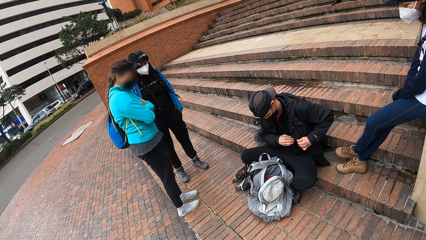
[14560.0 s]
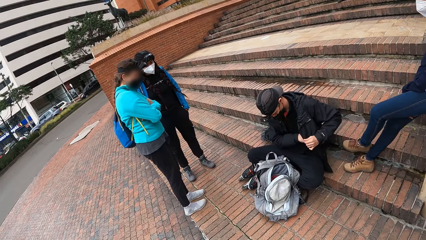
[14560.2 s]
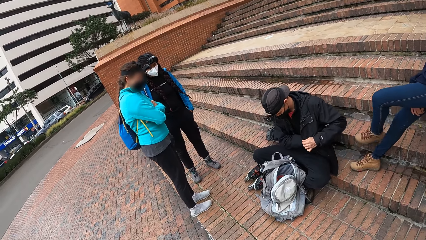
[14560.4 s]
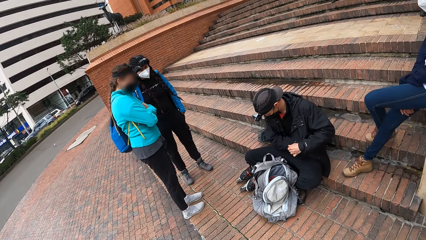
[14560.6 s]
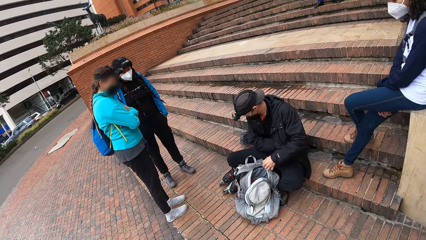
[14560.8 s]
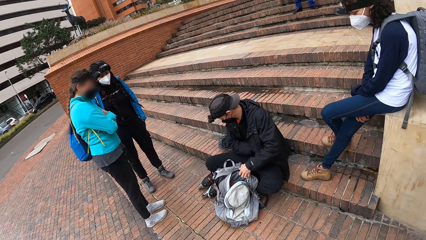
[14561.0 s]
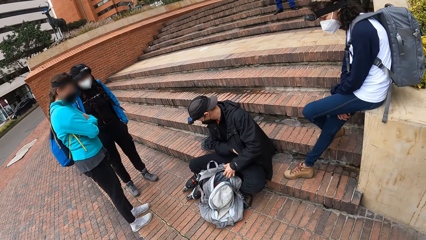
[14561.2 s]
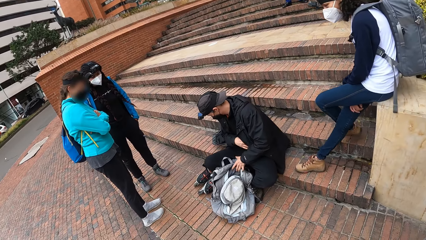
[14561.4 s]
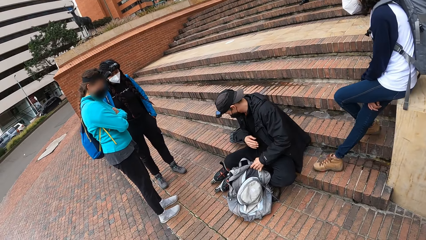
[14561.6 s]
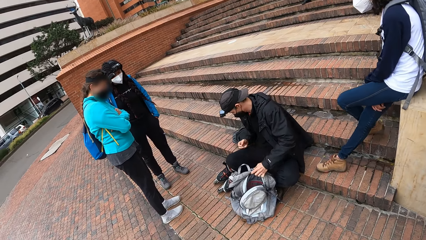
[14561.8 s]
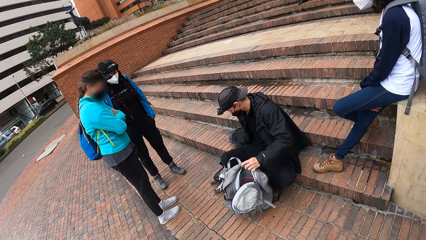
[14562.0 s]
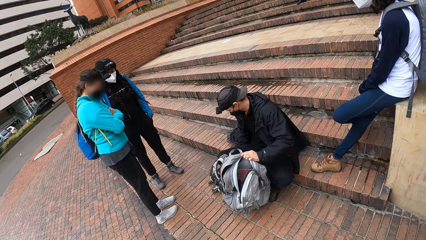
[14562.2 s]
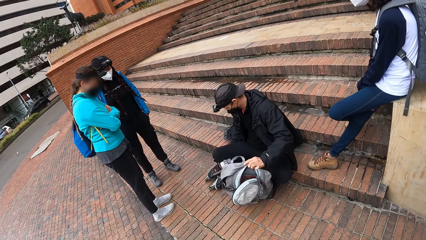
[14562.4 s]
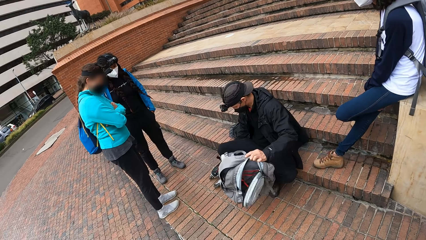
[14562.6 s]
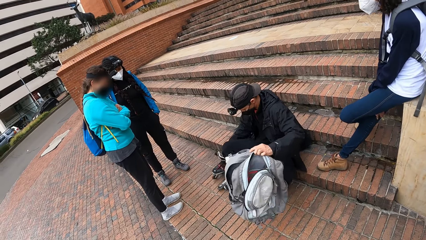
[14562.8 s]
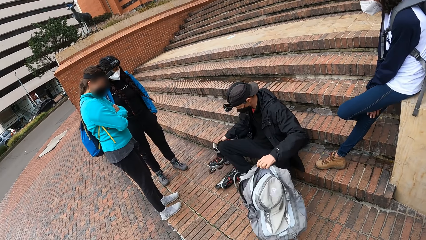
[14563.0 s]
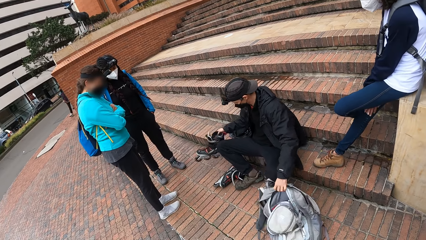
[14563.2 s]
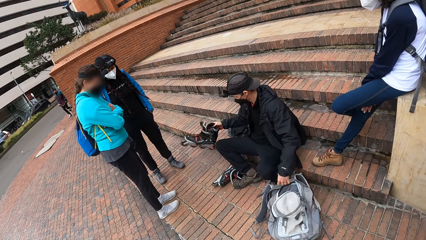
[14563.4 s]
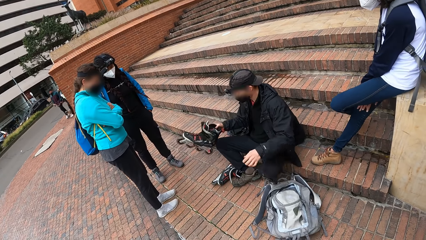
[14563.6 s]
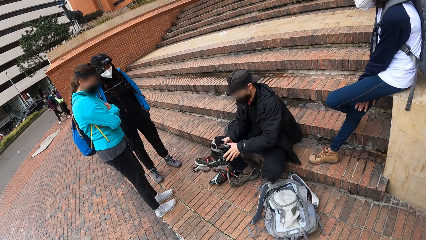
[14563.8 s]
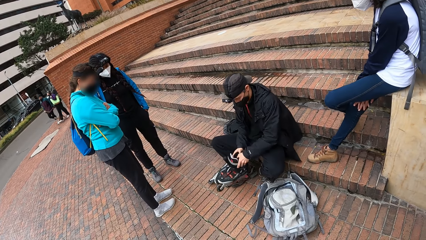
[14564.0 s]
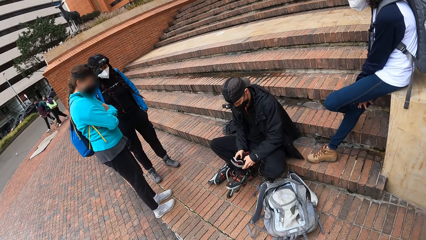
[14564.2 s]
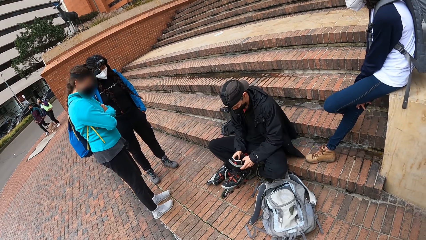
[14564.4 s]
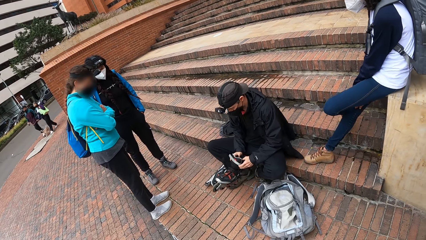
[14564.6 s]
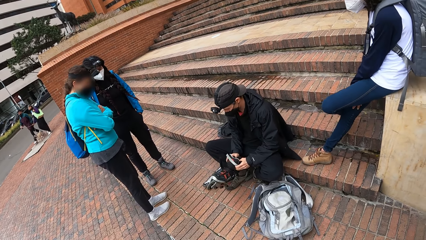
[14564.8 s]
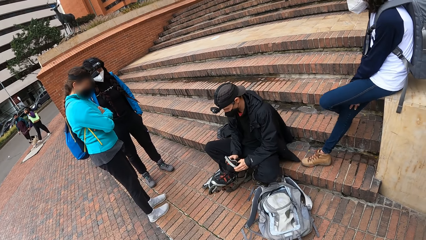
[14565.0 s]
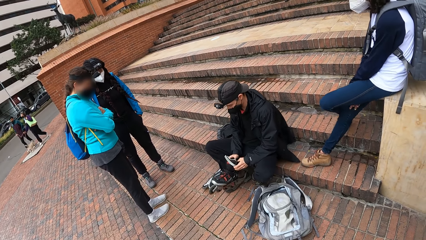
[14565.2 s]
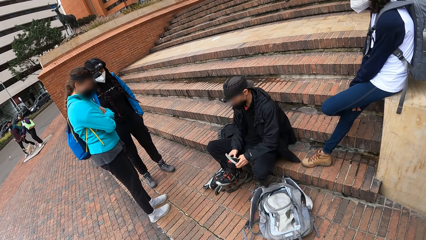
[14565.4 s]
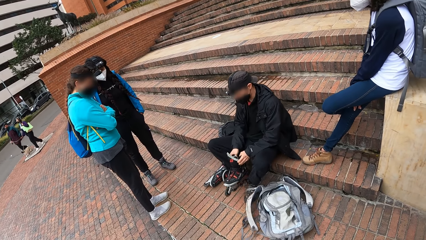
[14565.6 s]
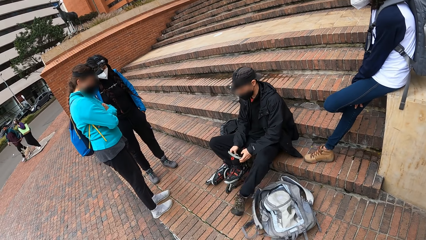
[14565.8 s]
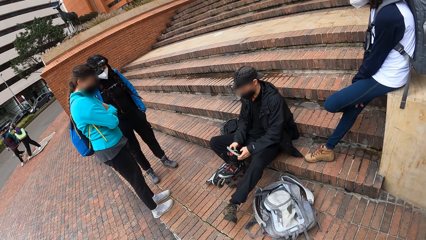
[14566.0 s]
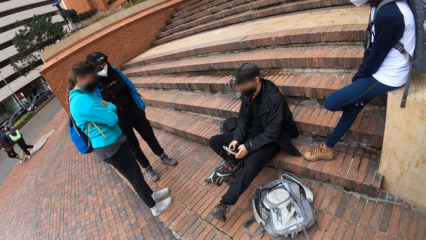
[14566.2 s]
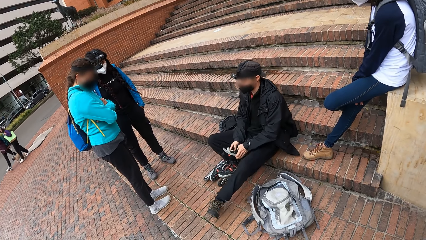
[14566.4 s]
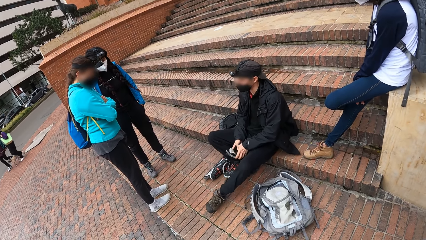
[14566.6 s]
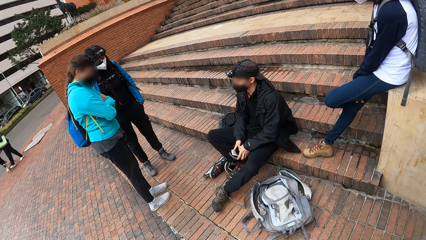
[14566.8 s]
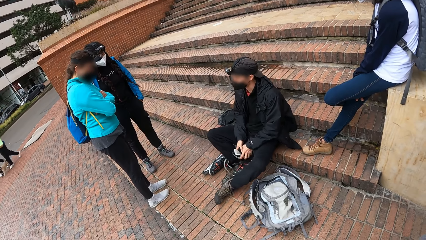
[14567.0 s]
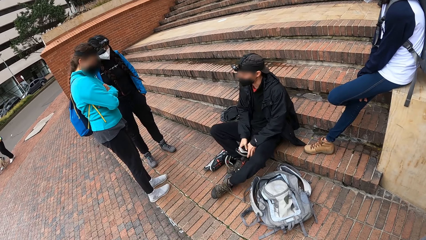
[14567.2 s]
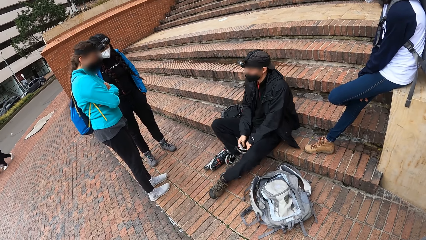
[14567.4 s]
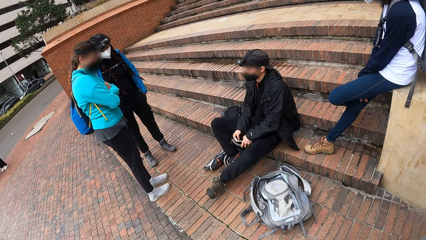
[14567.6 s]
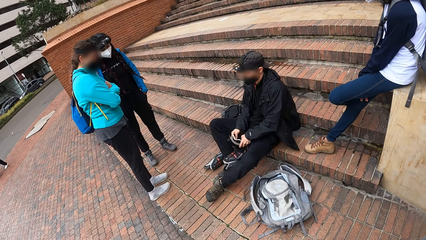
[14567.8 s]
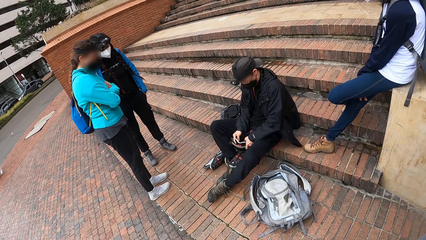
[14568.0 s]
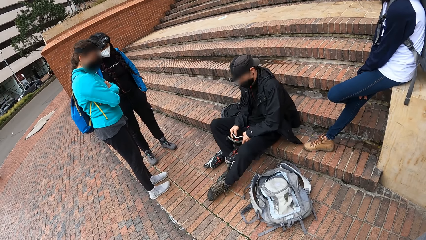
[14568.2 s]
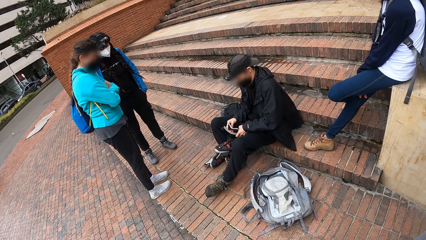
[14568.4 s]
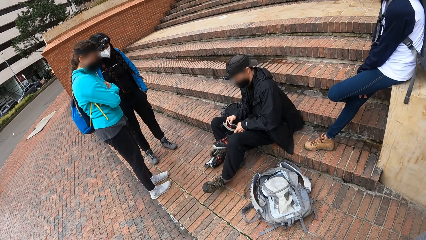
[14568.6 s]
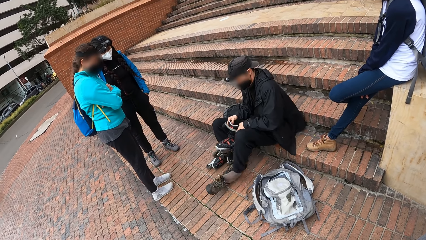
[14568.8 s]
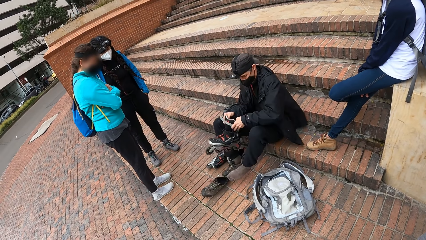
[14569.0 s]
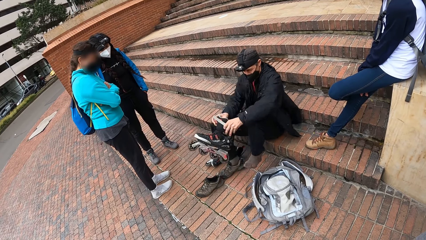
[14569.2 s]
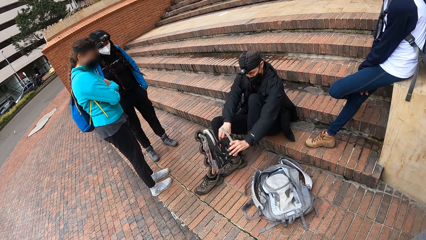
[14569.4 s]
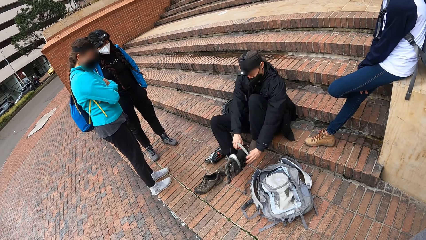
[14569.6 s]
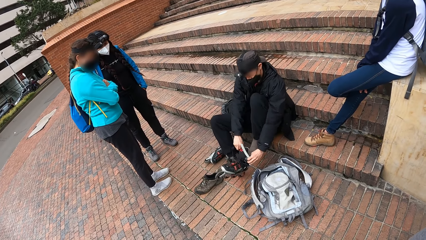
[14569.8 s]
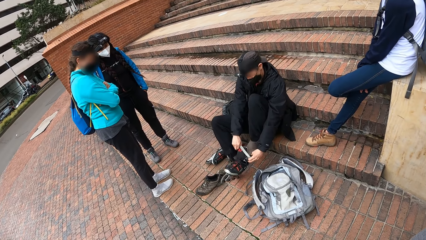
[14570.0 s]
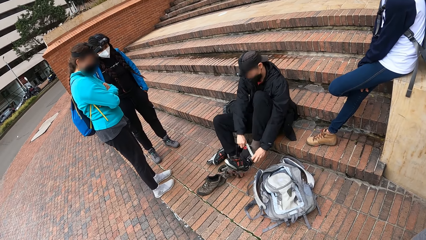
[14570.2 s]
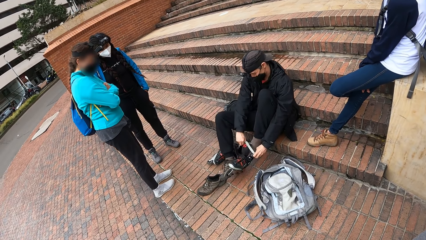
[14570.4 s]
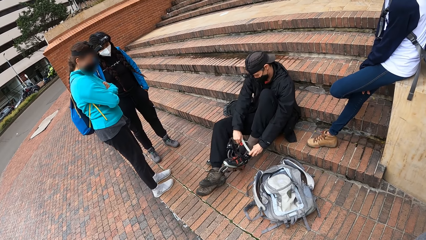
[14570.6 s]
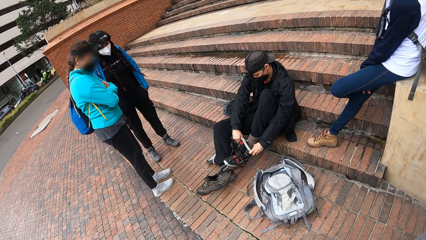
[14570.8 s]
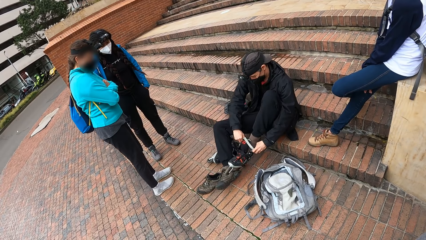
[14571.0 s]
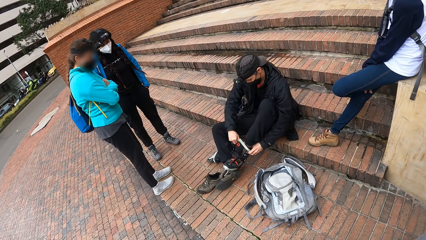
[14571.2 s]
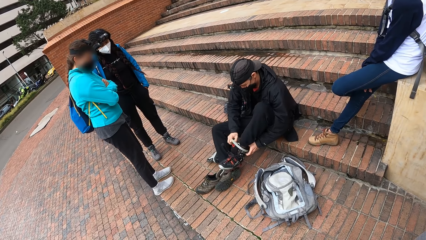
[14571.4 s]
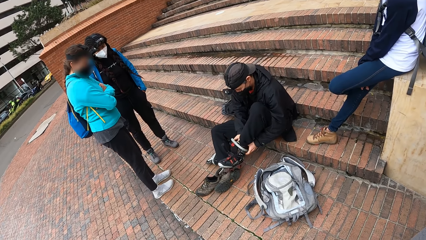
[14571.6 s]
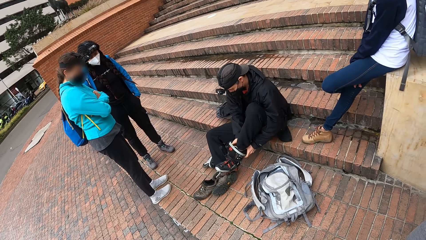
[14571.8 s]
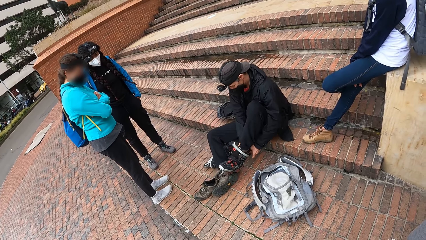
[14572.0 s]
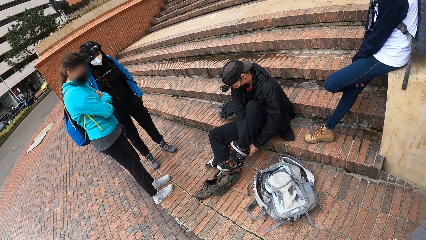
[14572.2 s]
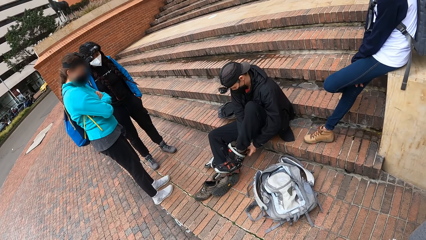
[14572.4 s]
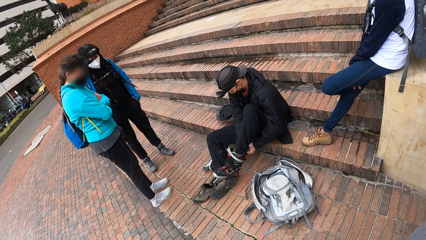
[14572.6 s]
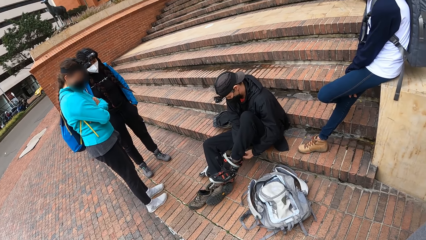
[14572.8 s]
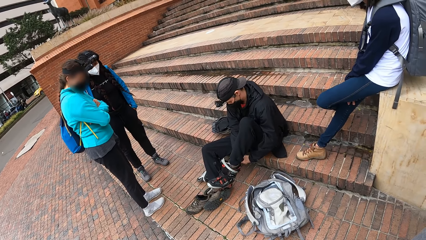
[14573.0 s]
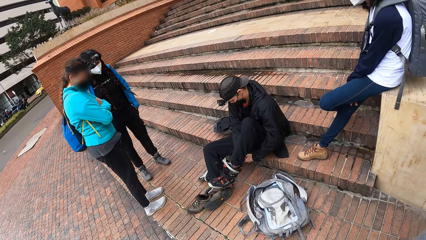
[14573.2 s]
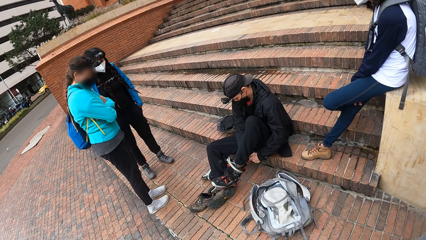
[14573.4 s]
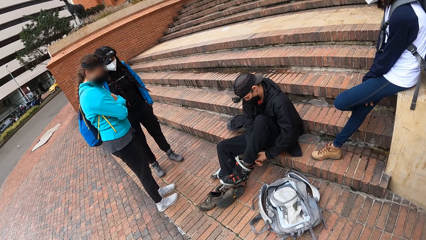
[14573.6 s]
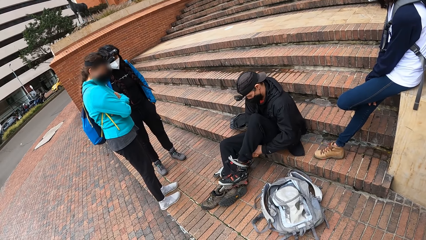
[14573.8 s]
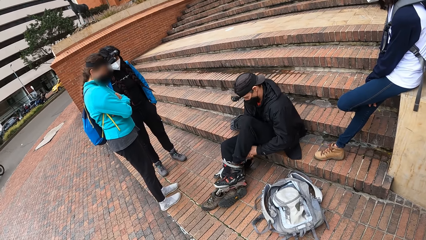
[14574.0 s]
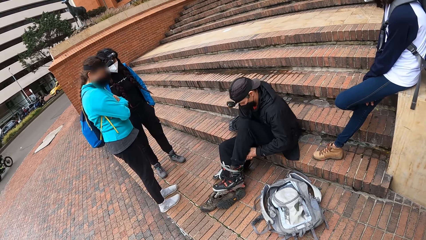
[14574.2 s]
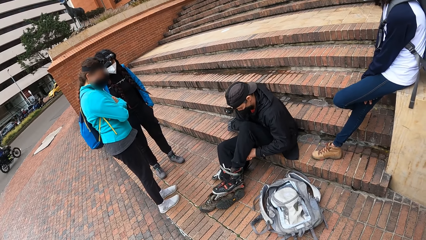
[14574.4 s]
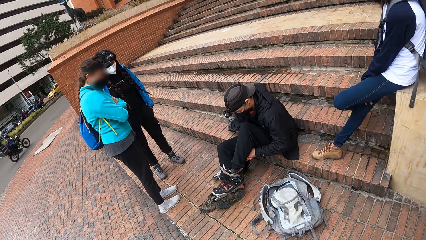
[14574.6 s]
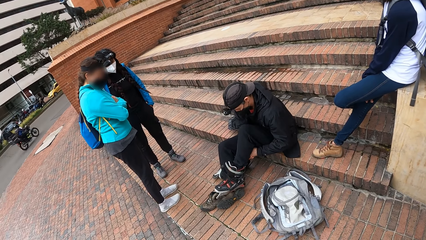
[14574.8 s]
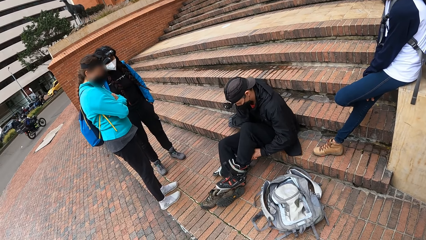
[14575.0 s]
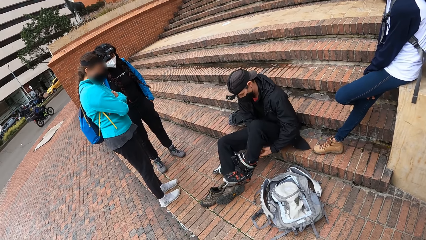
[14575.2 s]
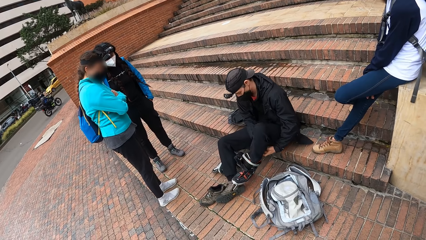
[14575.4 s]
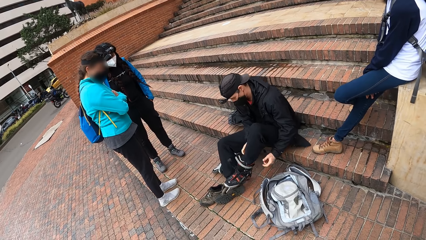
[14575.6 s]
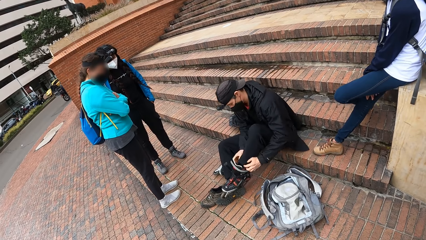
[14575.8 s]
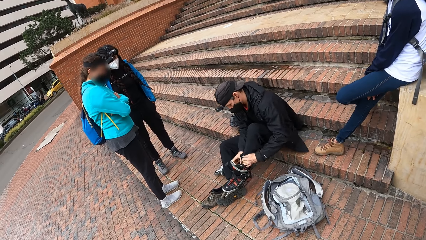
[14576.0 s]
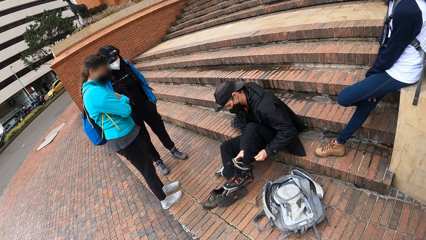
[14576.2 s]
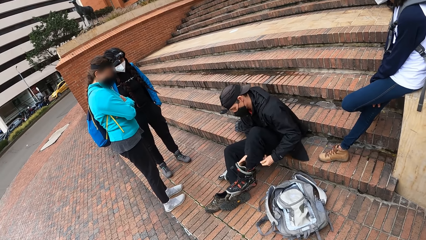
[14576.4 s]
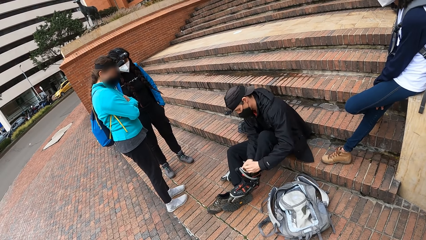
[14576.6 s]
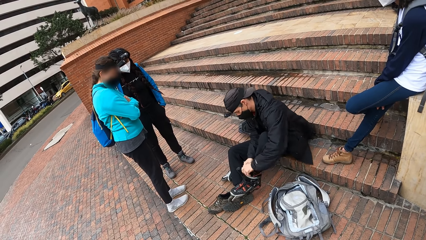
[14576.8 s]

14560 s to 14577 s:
The man puts his right hand into his jacket pocket. He moves the bag on the floor with his left hand. He holds a skating shoe. He picks up the skating shoe with his right hand. He removes the shoe on his left leg on the floor with the skating shoe in his hand. He puts on the skating shoe on his left leg with his hands.
